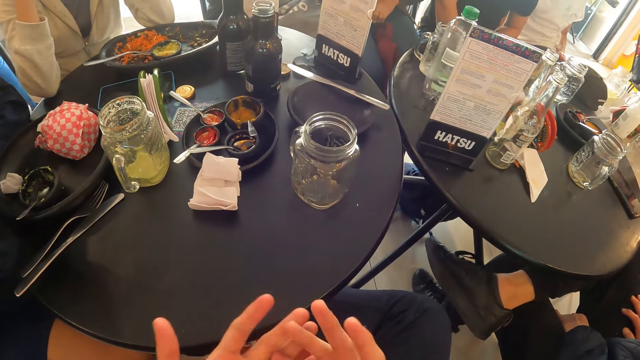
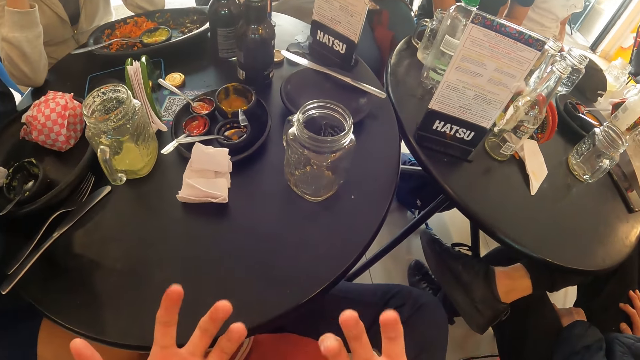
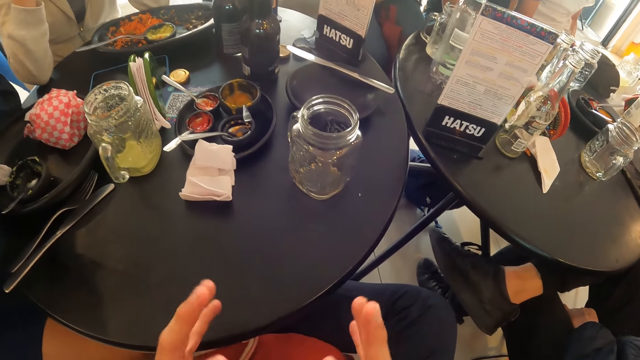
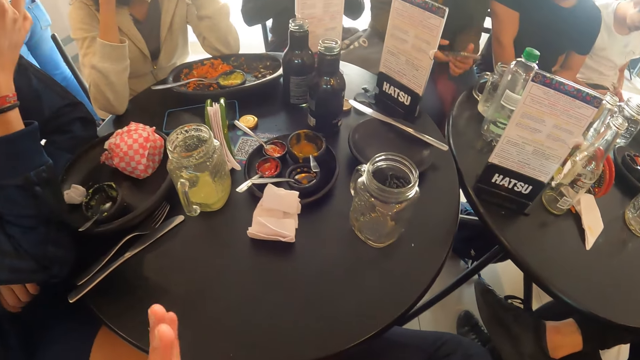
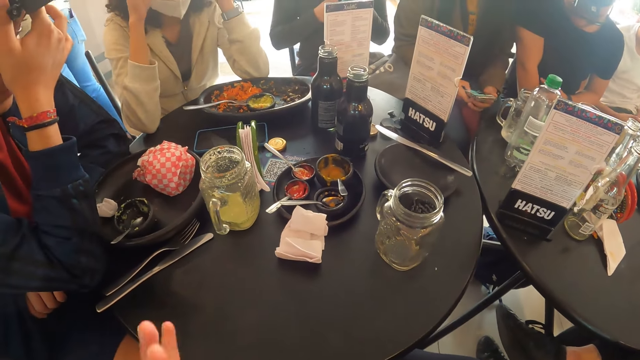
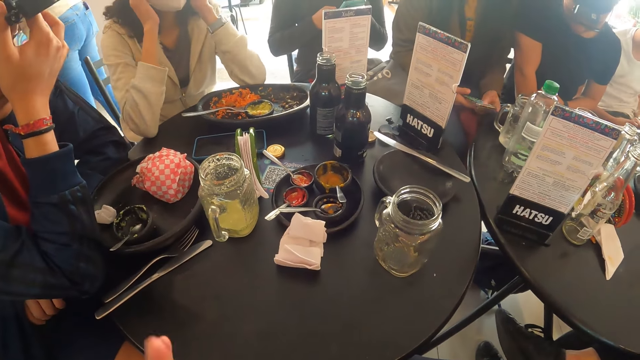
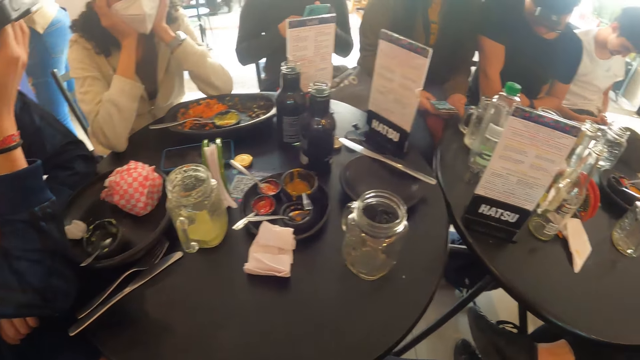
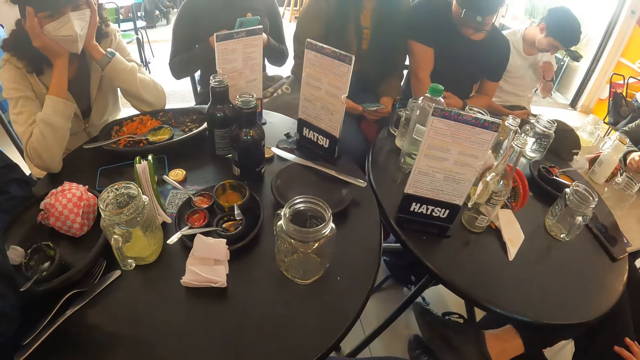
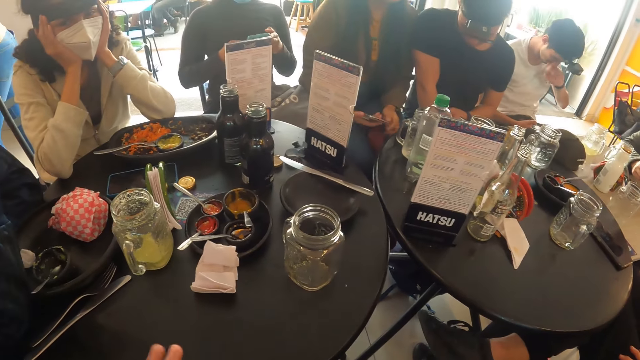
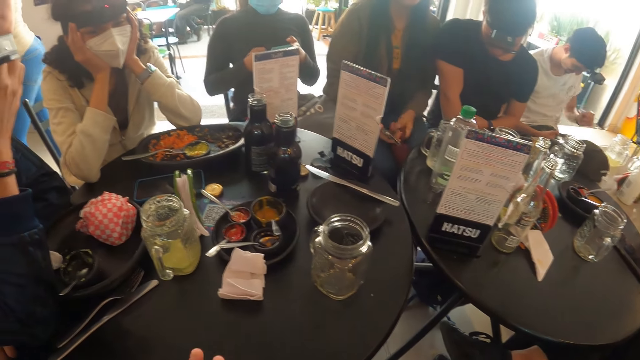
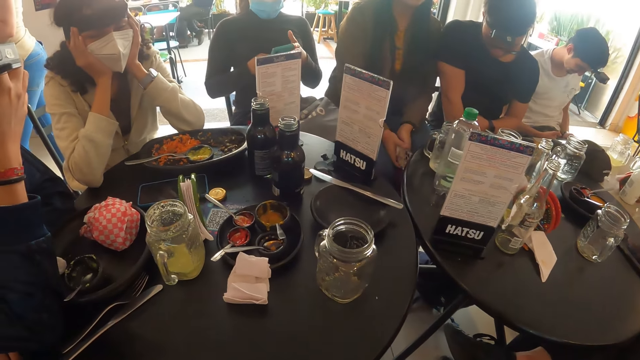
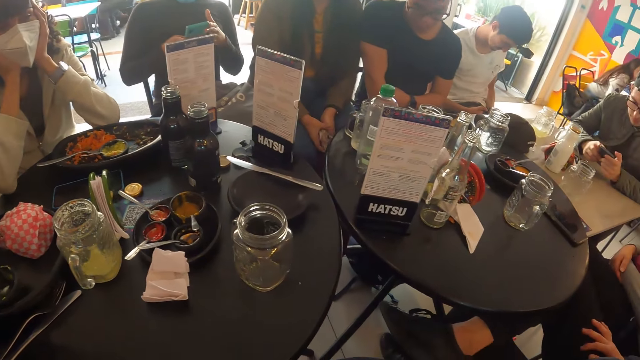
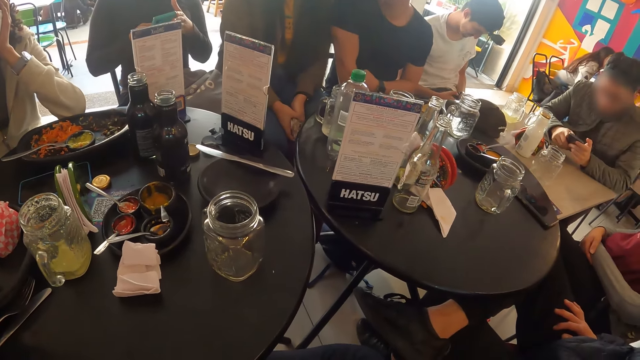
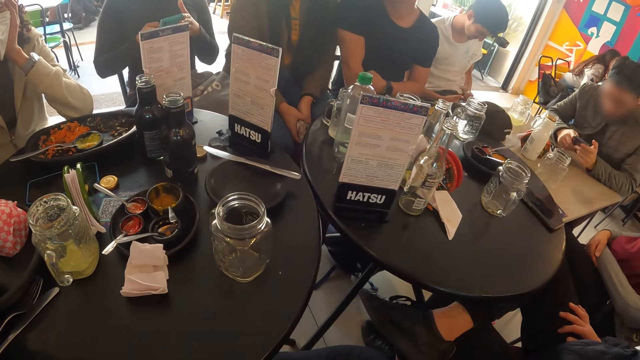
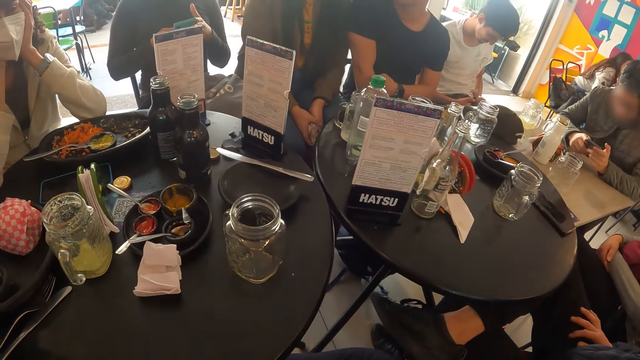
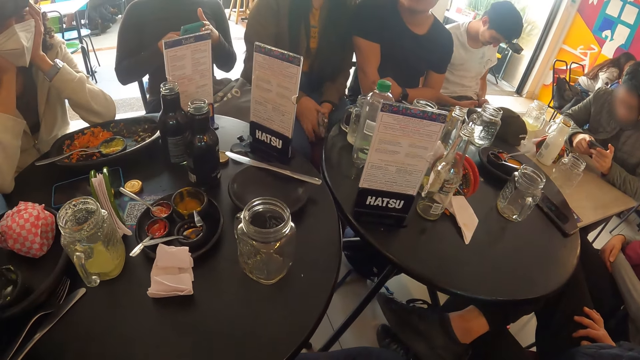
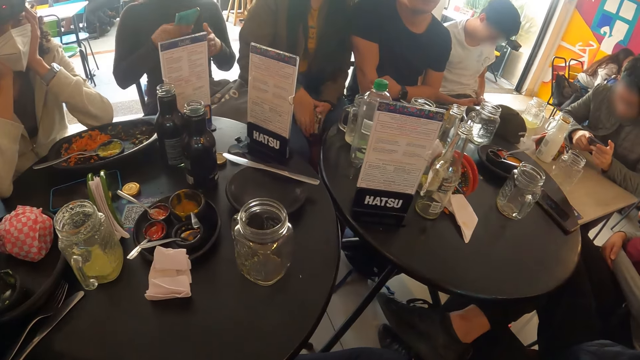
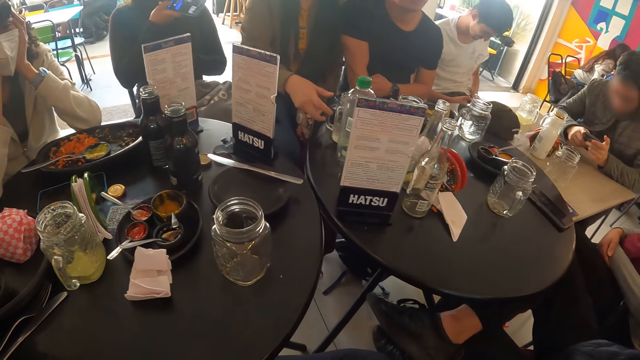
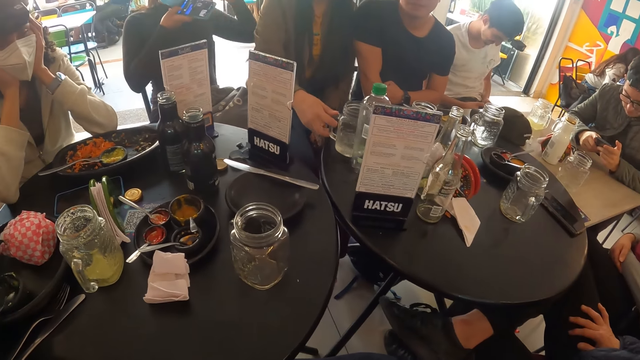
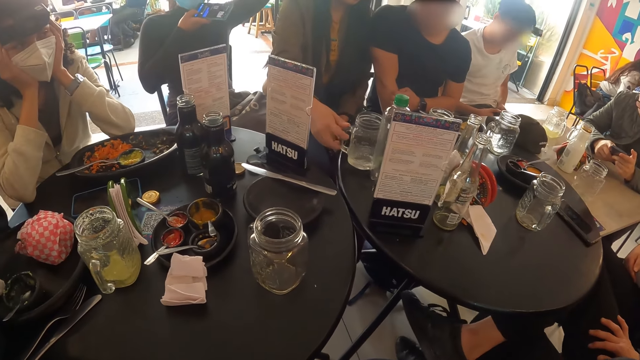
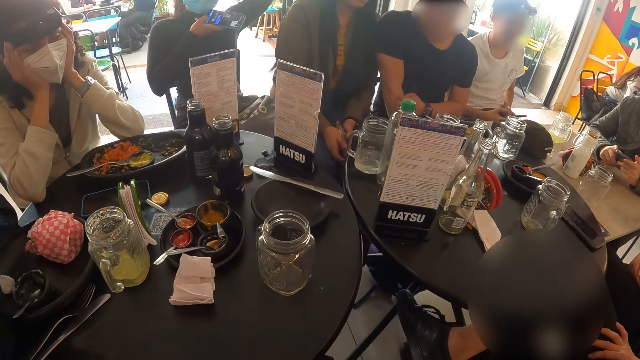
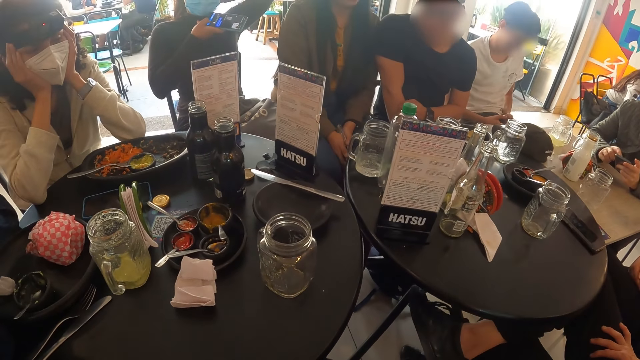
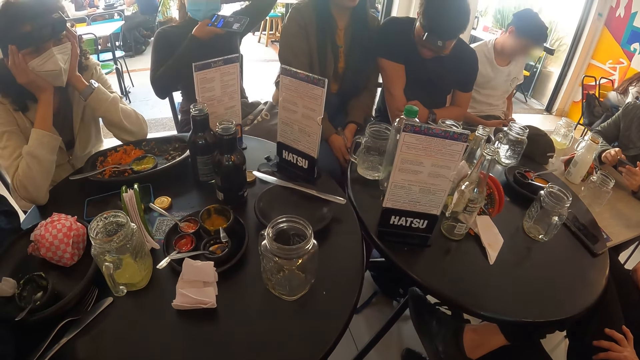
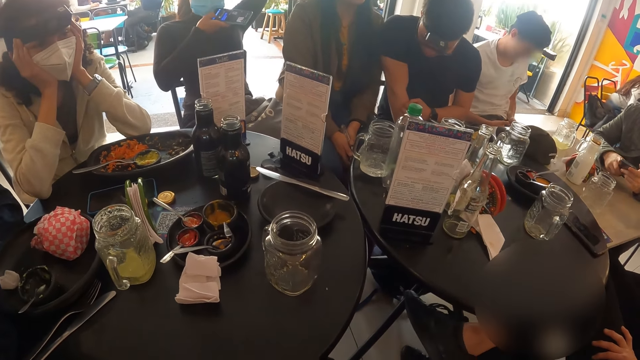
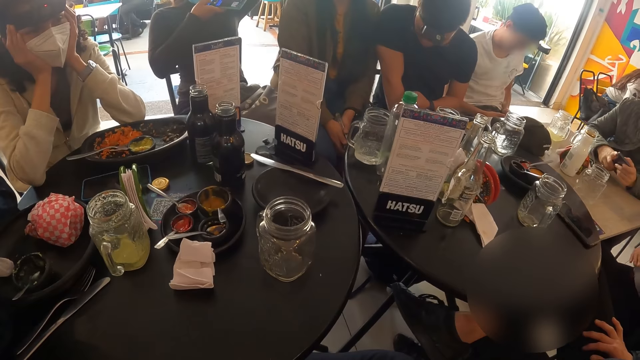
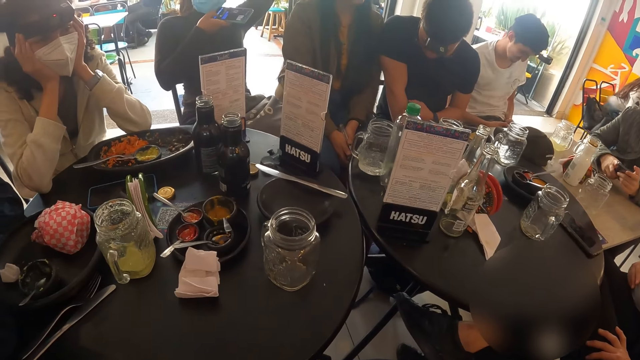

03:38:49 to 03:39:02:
A woman operates the phone with both hands. A man holds the camera on his head with his right hand. The camera wearer looks around the table. The woman moves the glass cup on the table with her right hand.

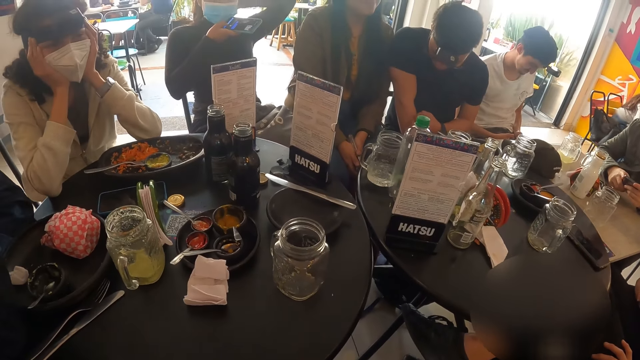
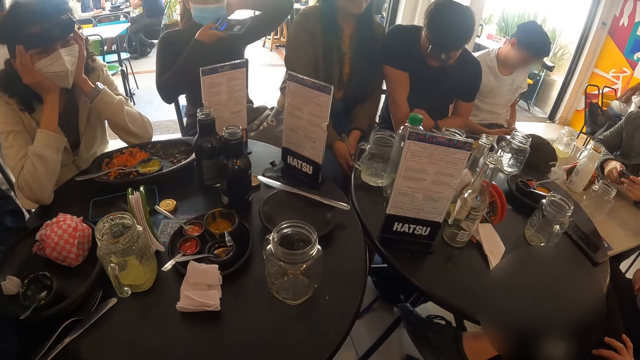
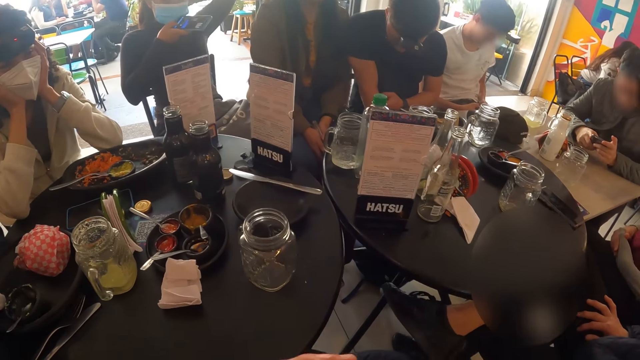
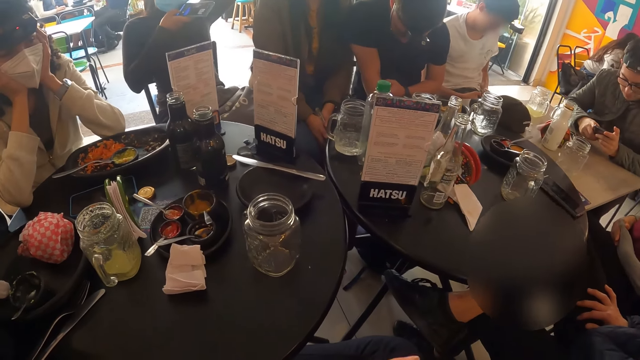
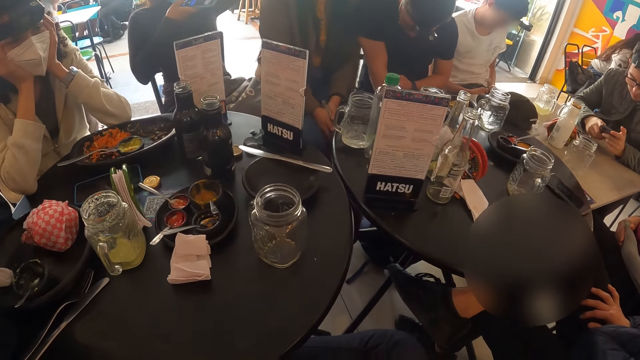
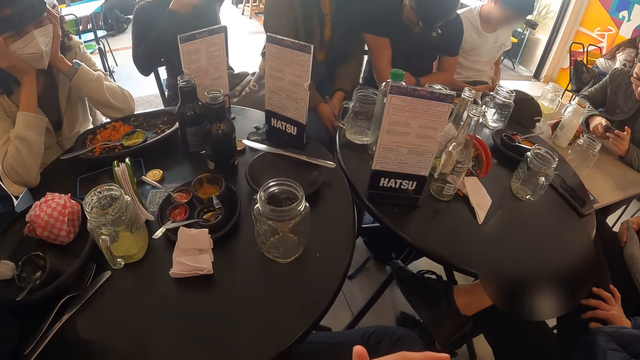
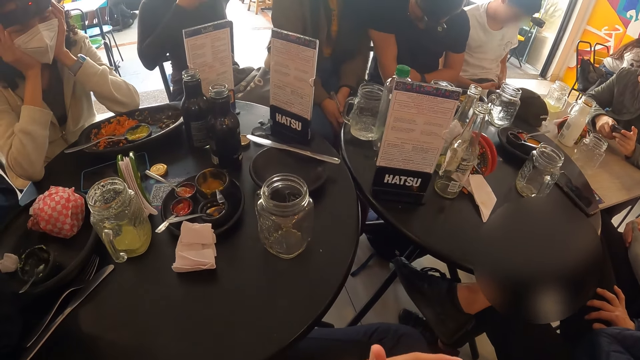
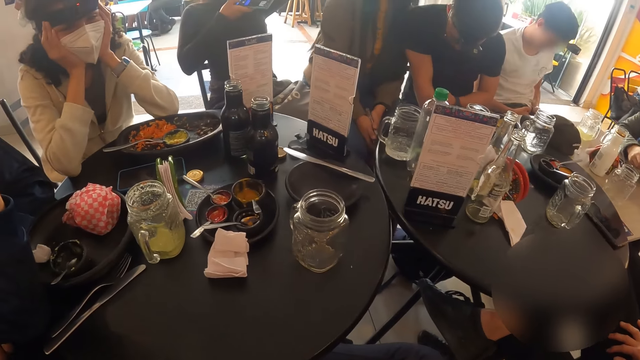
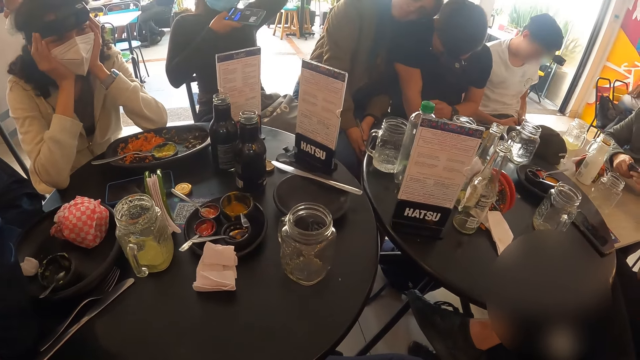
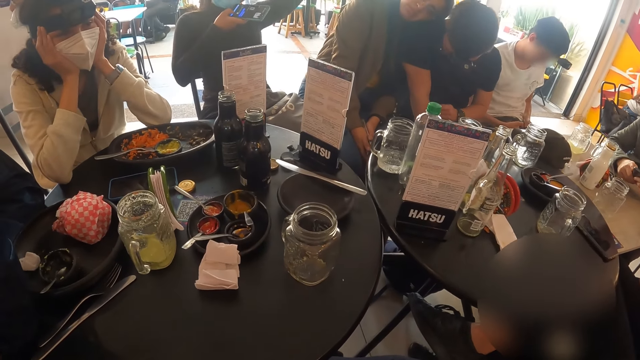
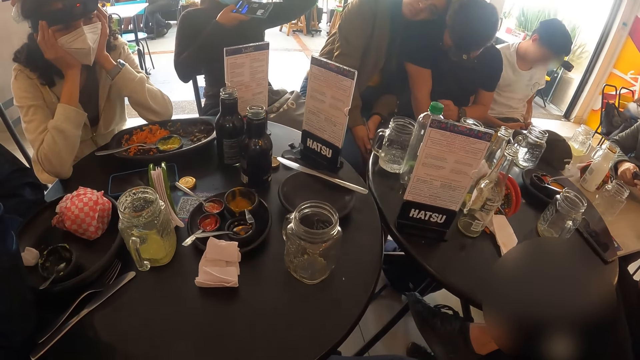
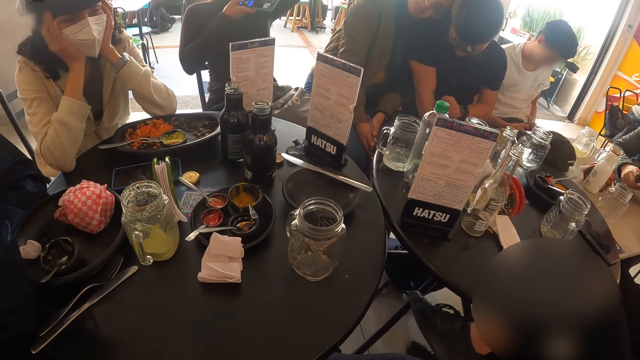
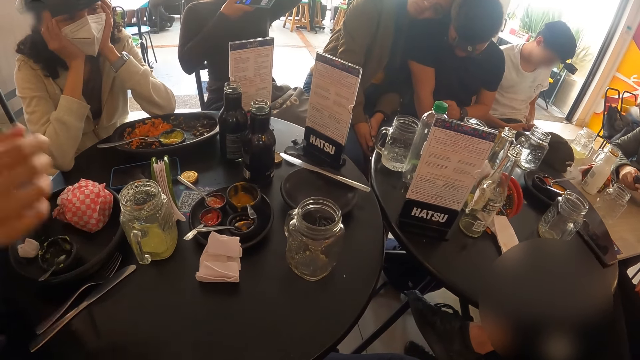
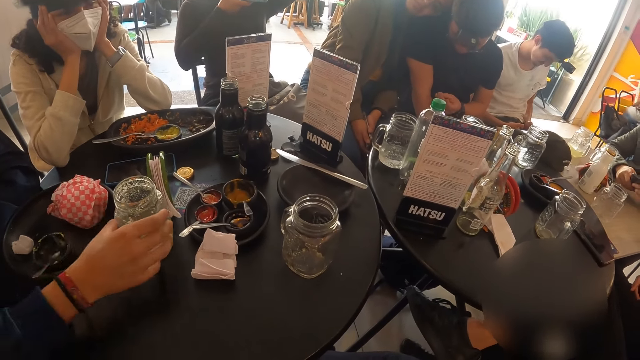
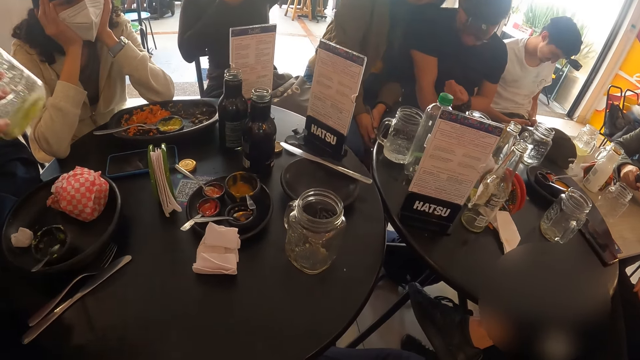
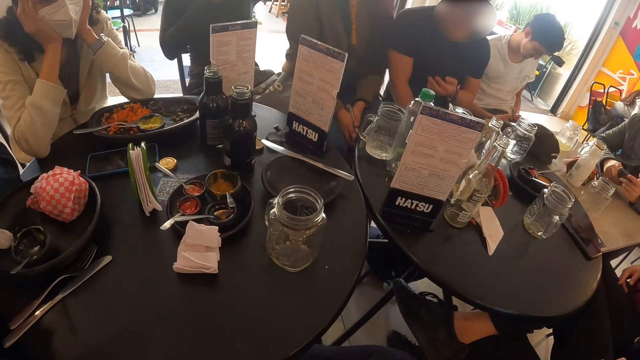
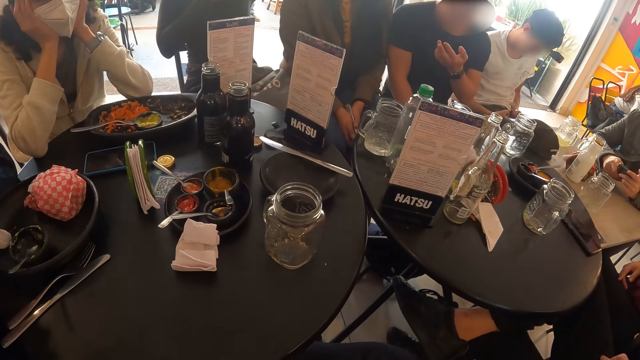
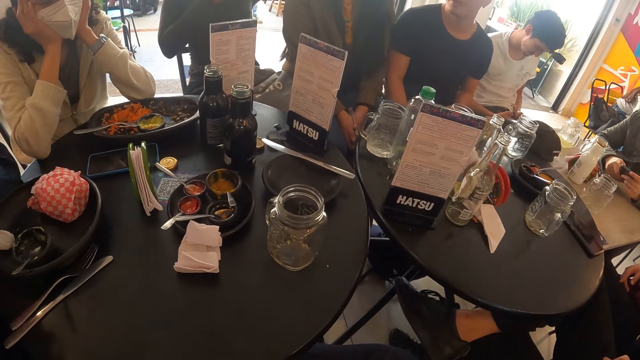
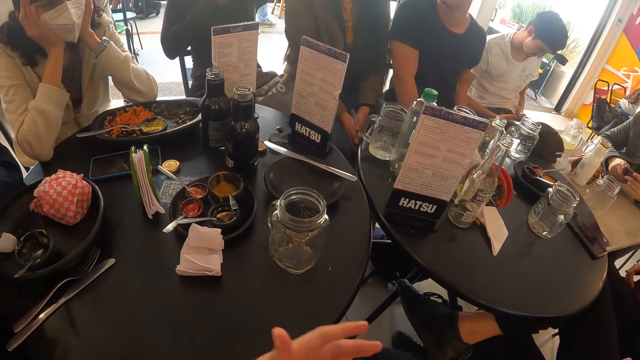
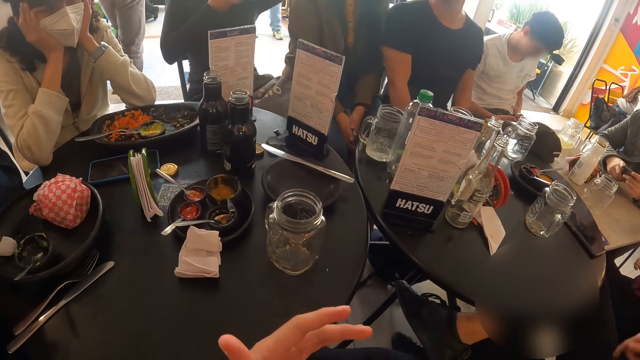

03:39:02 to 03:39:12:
A man picks the glass cup from the table with his right hand.
